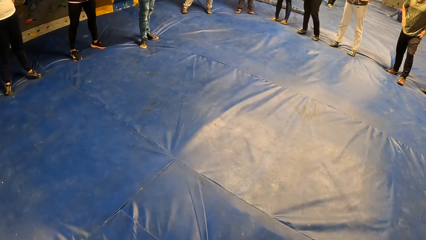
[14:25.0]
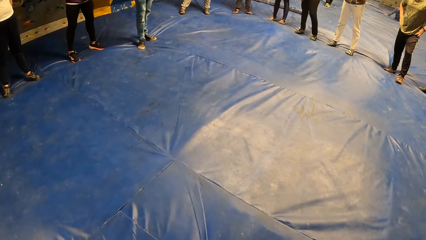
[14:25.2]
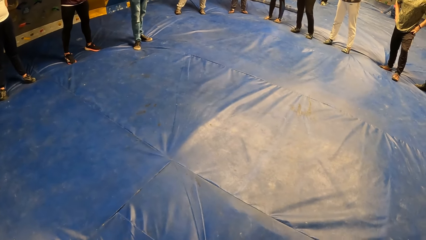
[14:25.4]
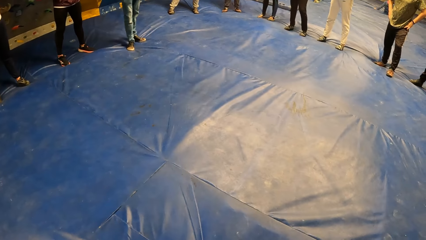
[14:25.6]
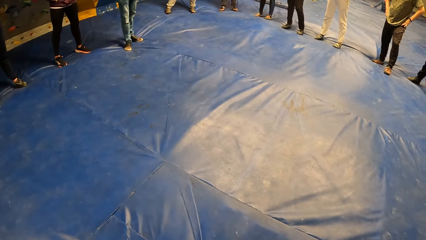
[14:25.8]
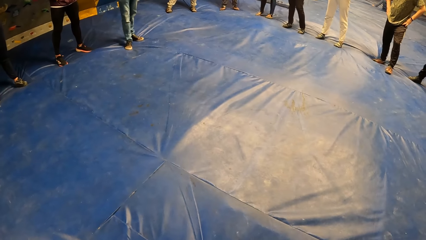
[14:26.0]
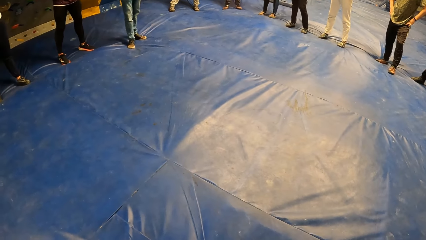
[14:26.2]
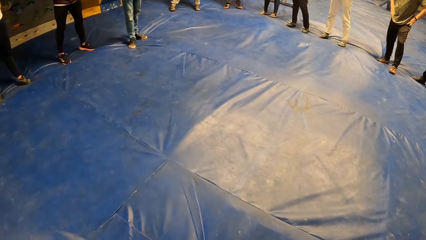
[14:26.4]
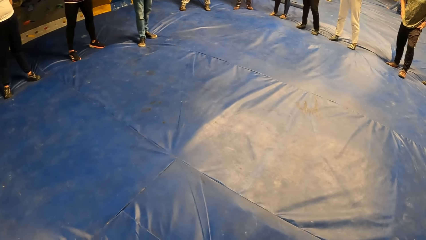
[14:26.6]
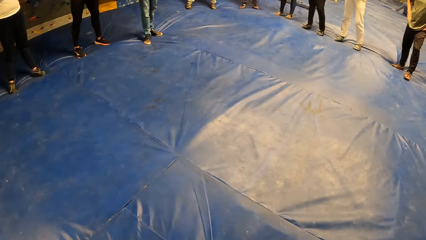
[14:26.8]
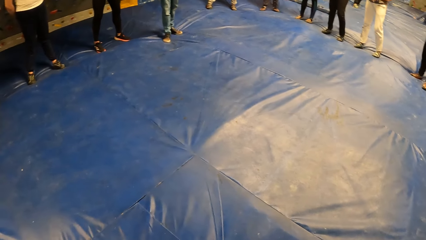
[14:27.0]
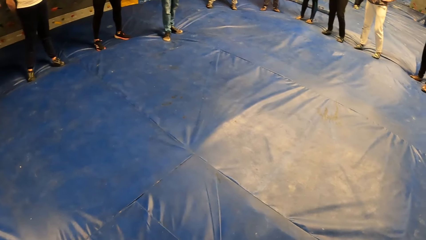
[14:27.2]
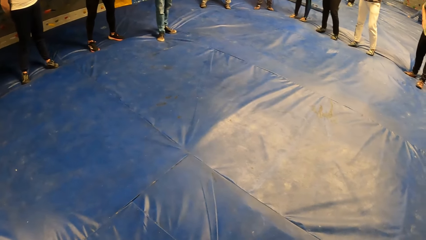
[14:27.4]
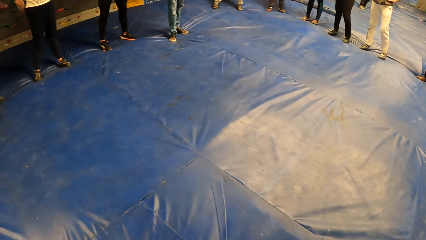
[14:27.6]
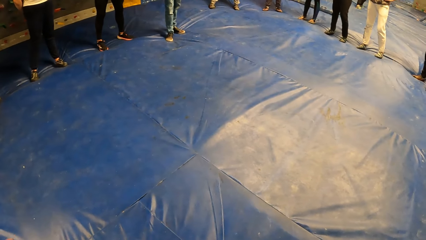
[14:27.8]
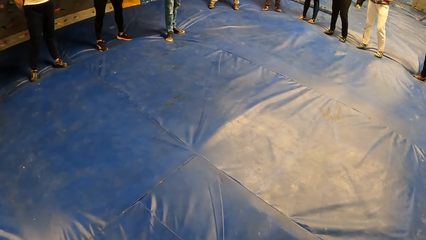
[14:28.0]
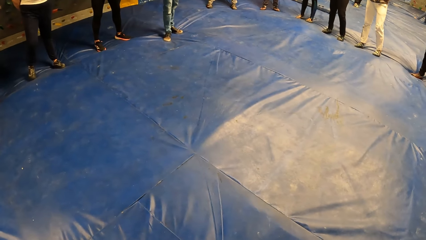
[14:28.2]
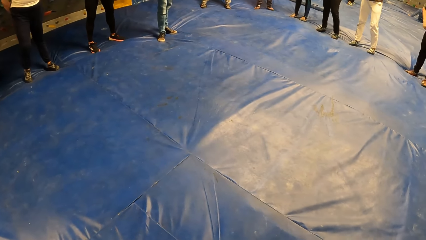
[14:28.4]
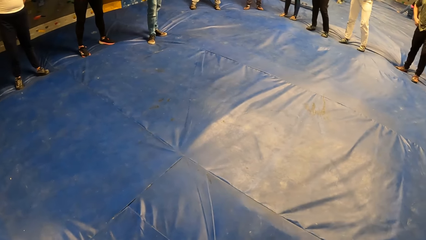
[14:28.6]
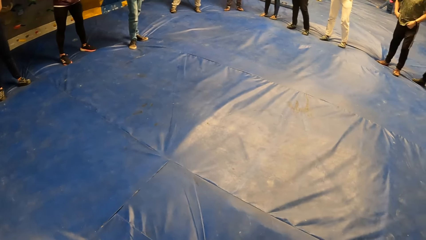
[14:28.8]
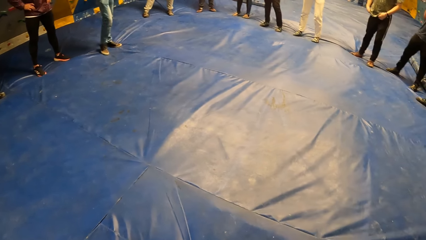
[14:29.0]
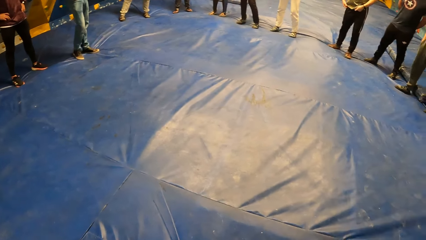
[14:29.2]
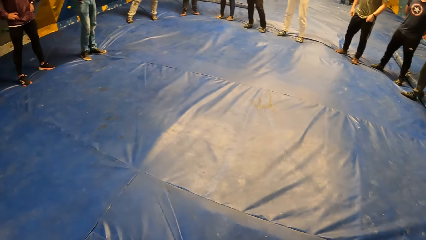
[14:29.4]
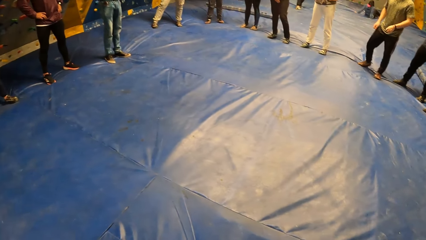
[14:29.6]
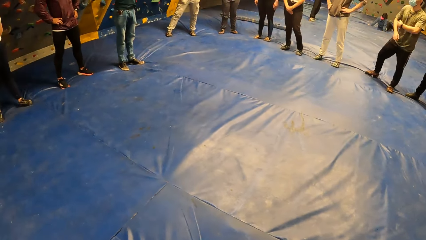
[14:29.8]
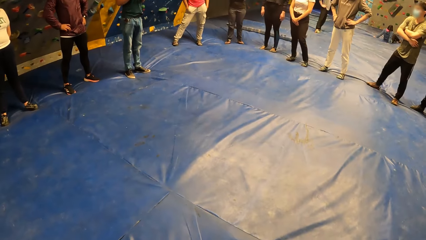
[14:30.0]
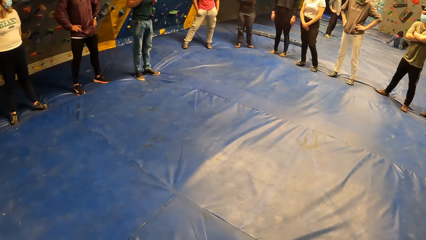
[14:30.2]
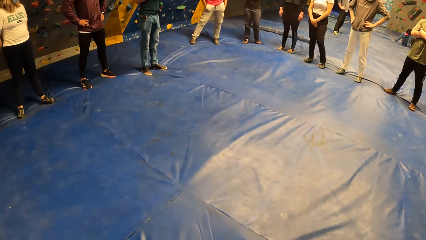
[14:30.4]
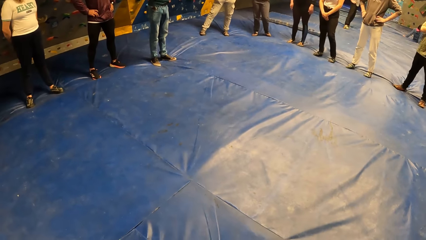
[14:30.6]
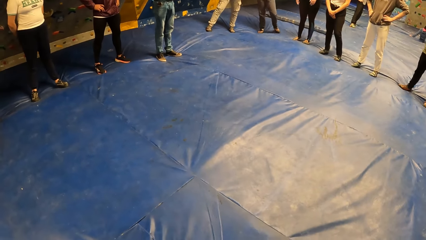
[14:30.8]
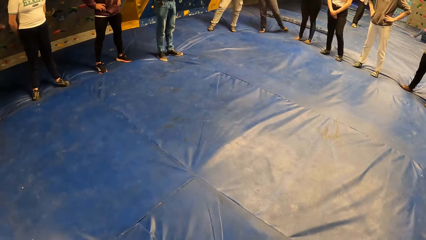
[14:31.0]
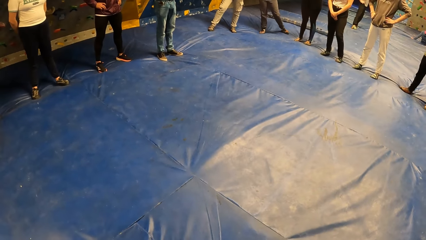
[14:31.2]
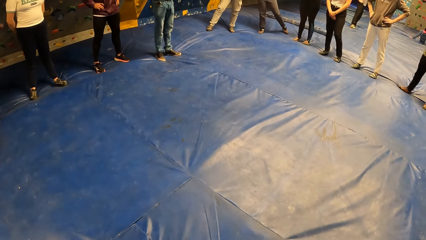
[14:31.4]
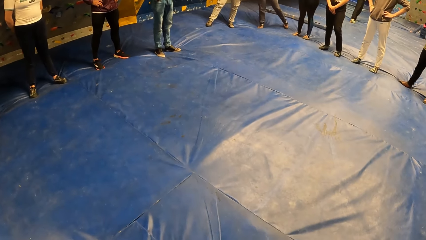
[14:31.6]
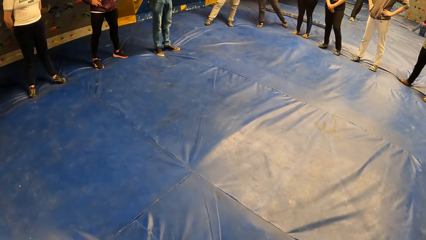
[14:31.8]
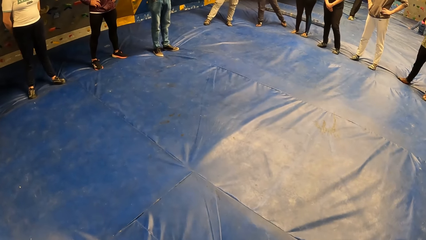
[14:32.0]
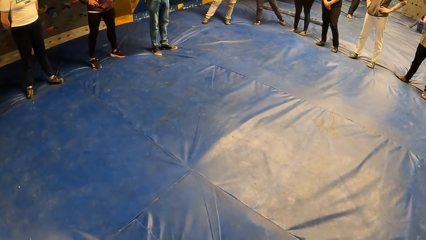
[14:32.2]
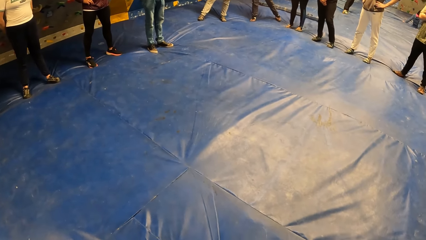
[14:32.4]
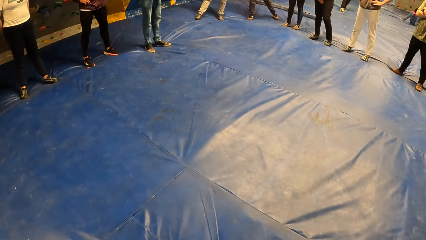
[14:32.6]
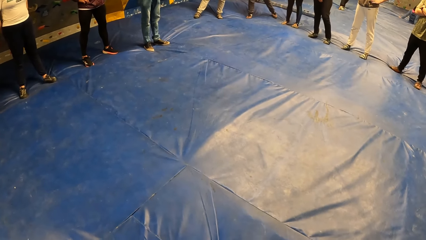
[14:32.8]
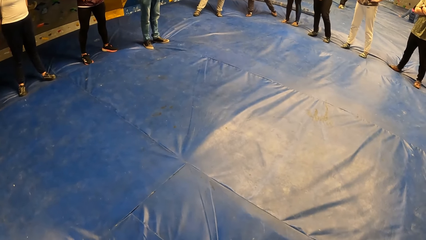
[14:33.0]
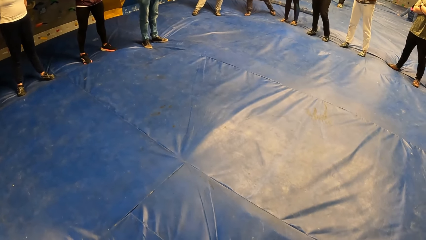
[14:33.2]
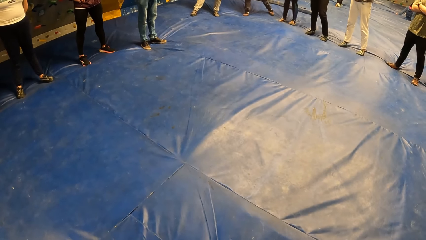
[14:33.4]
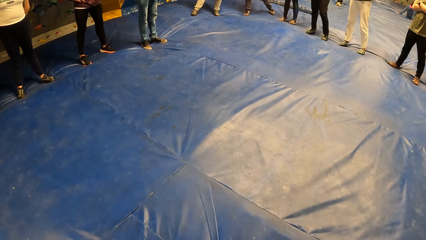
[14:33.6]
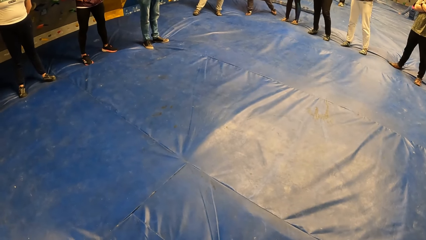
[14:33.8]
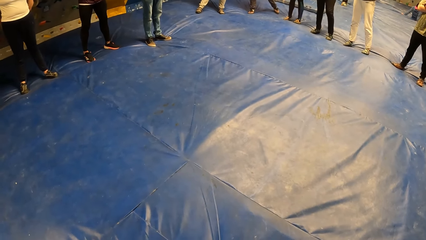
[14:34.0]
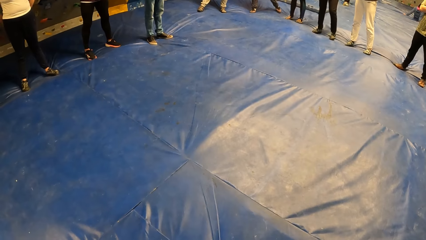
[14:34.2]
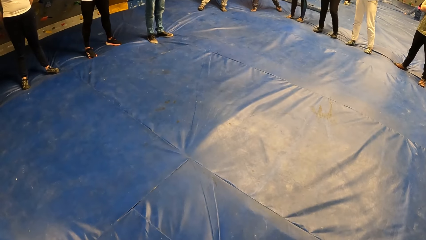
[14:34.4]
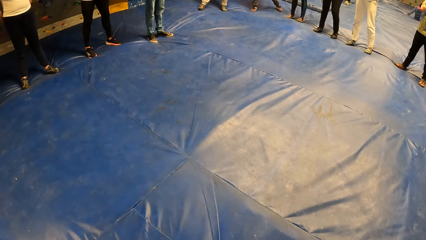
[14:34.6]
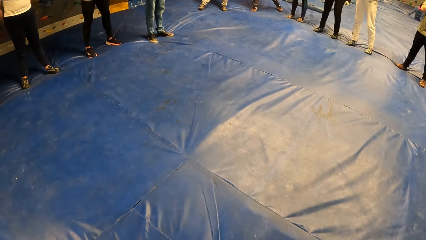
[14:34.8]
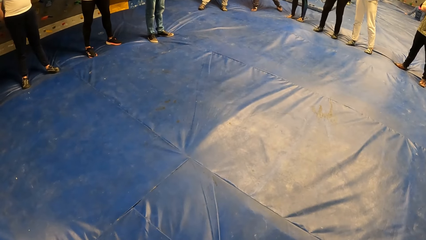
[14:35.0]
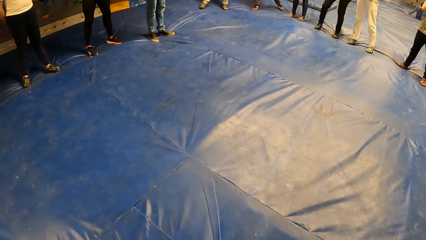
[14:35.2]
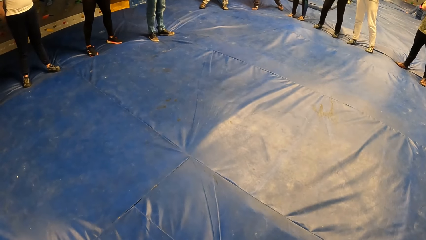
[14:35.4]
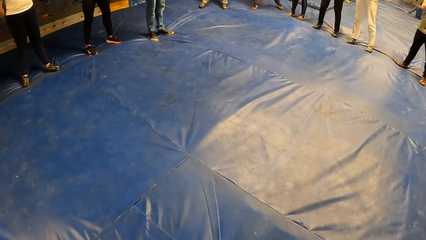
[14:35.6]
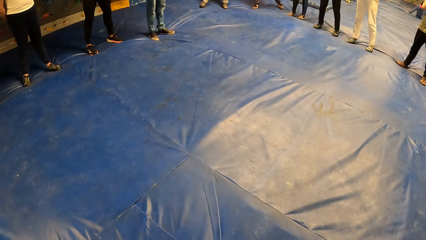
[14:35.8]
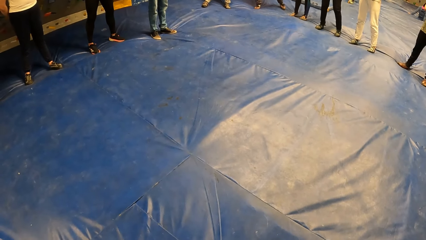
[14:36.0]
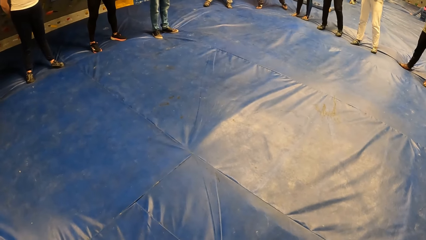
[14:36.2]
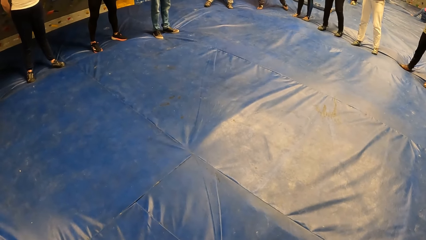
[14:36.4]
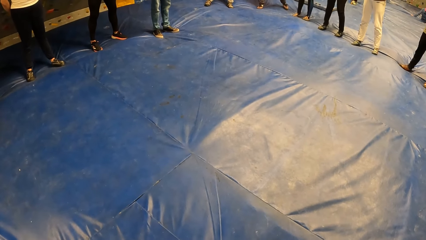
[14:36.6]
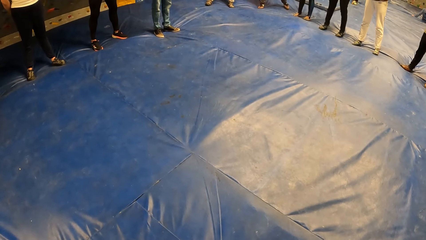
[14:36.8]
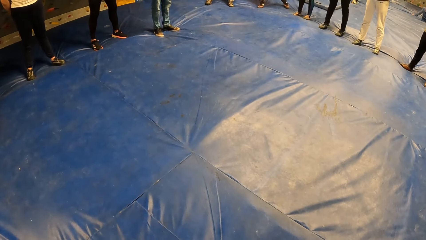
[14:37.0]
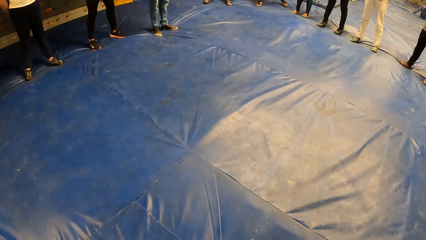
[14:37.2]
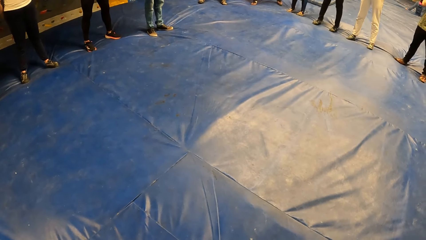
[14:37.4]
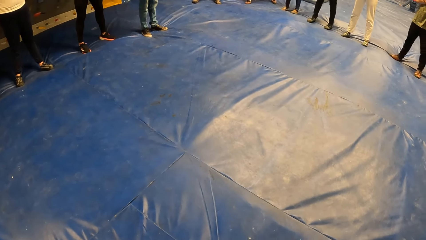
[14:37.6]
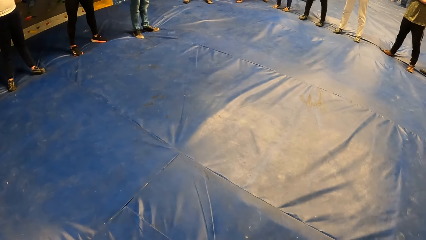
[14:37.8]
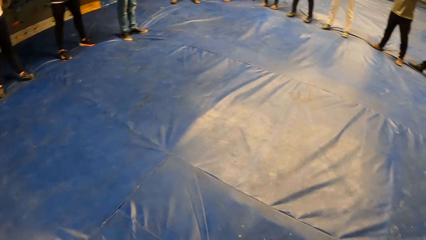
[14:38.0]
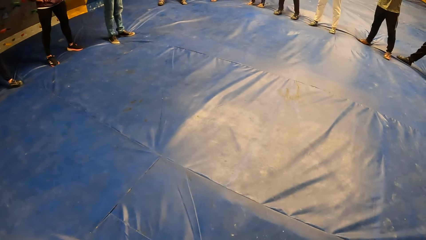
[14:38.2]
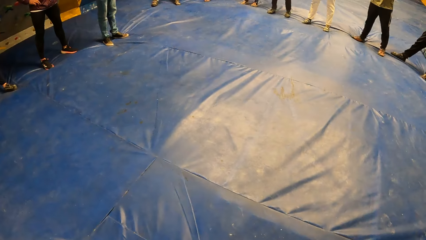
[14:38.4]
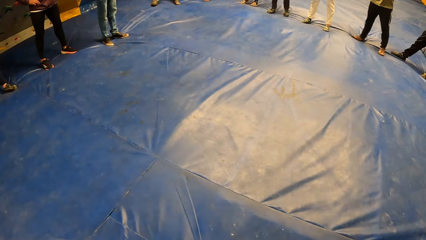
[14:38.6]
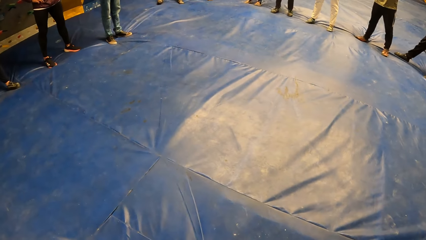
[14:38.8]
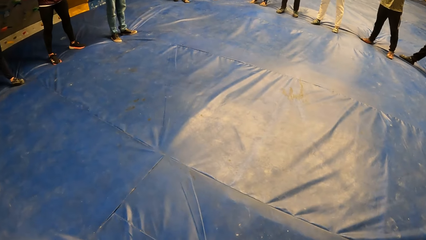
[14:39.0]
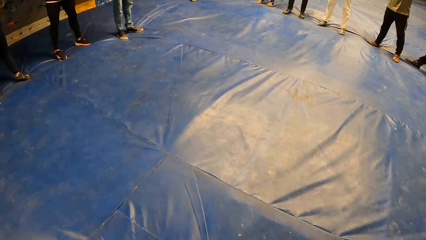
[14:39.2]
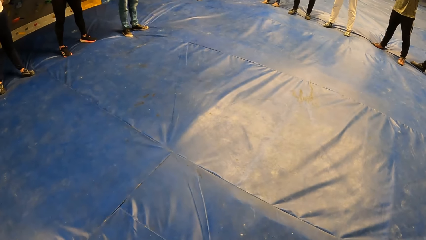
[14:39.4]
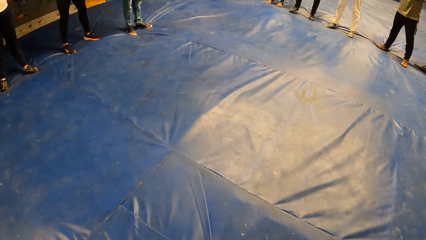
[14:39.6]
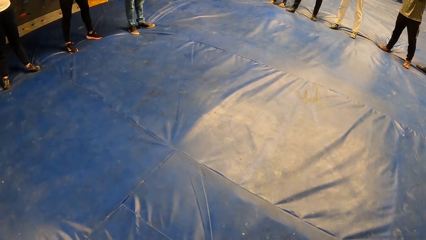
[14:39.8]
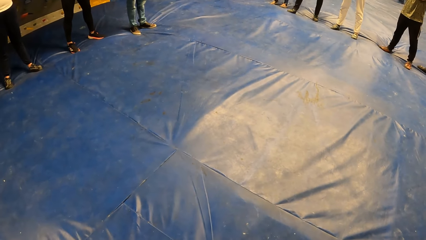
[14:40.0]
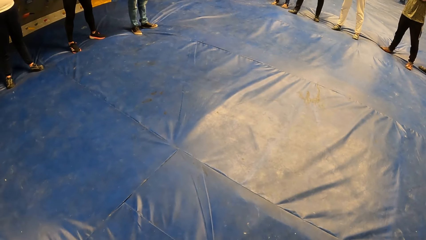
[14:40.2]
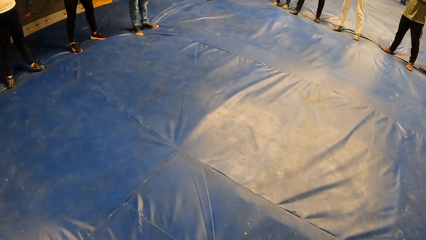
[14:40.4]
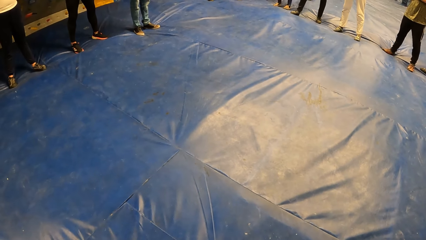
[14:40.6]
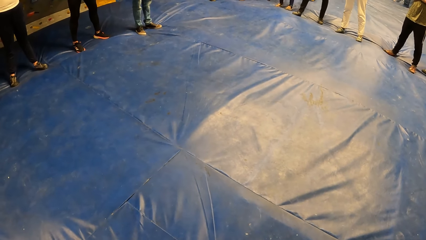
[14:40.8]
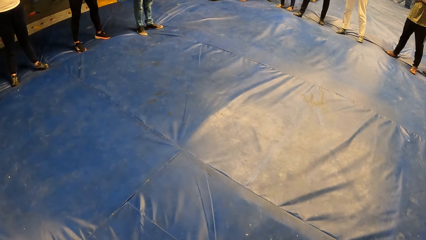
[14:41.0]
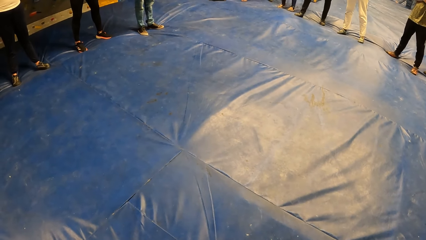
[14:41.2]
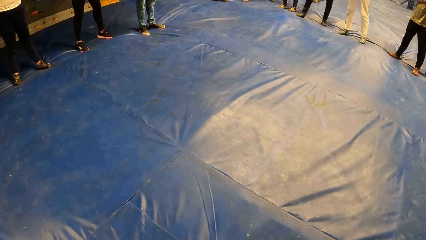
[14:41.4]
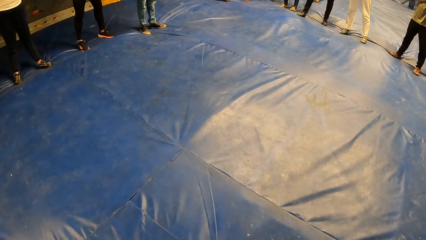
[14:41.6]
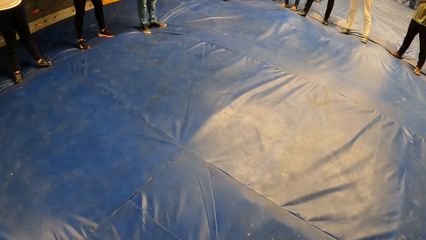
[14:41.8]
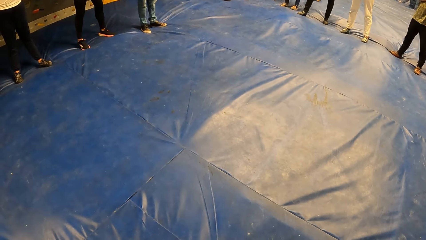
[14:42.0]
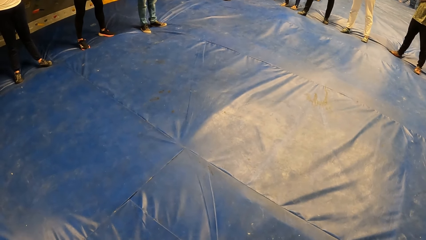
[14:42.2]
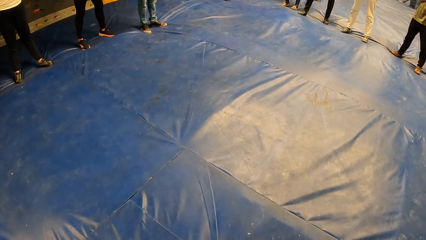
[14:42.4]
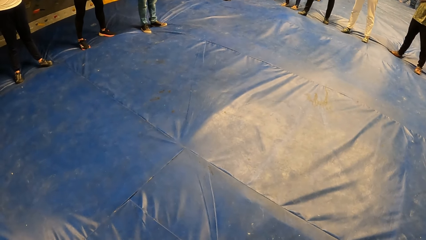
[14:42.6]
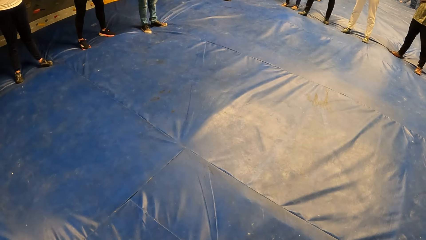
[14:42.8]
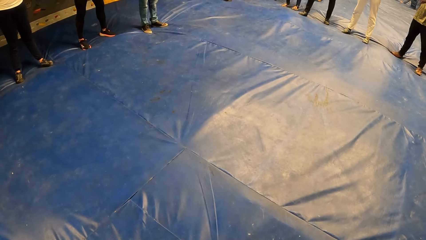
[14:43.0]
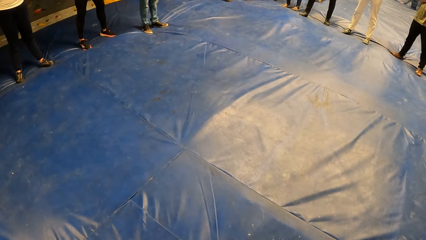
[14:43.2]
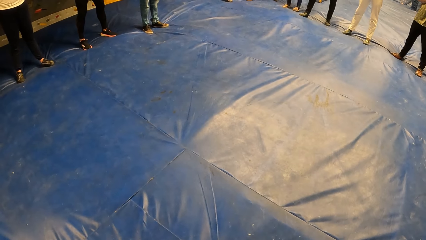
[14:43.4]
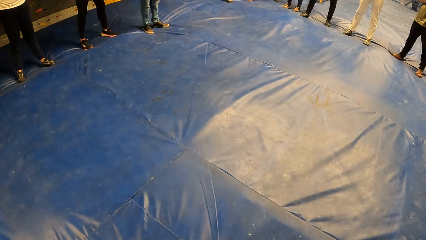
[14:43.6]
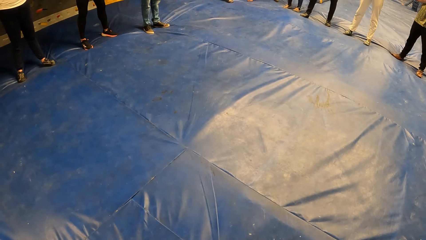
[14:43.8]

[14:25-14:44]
A man fidgets. Another man folds the hands. A woman holds both hands together. Another man slides the leg. A lady moves the hands. Another lady fidgets. She fidgets again.
